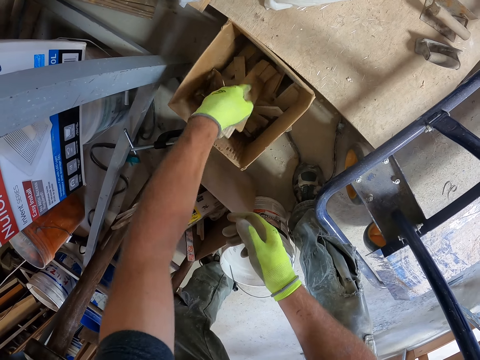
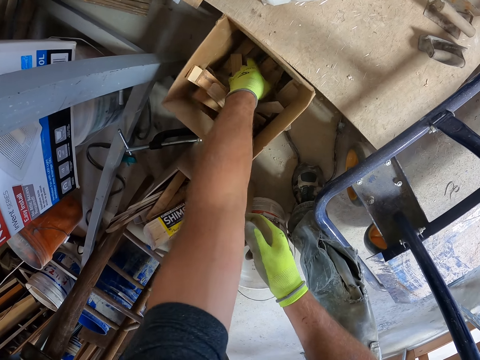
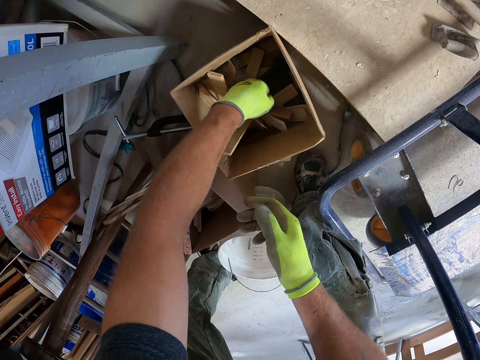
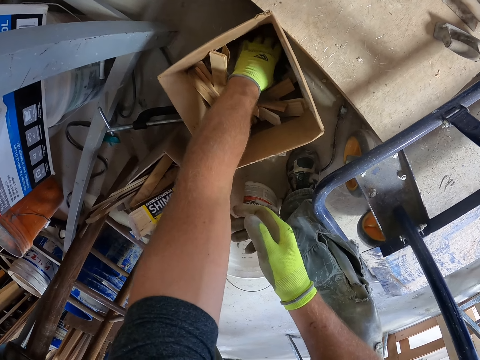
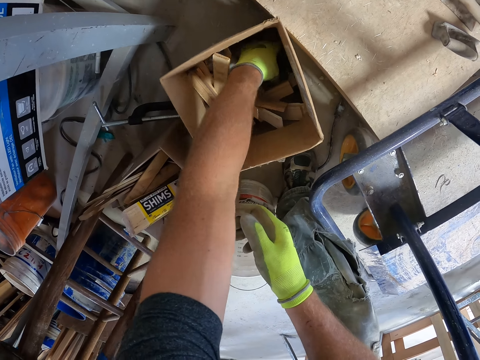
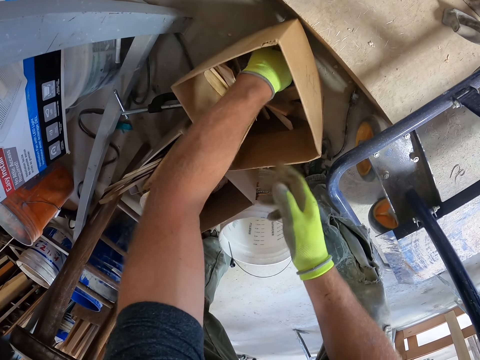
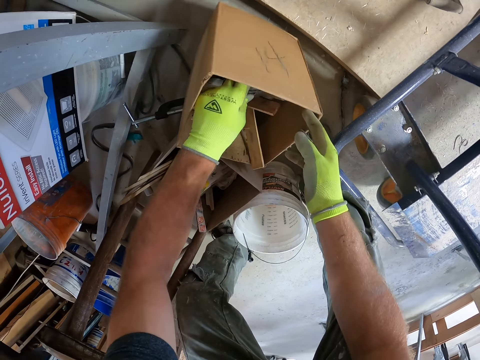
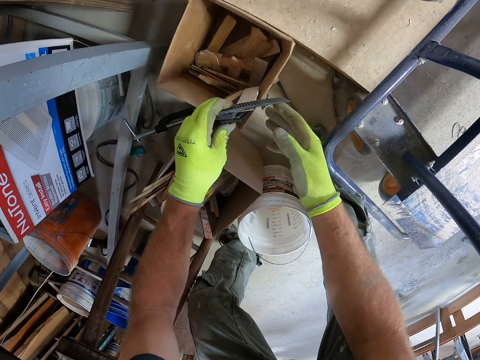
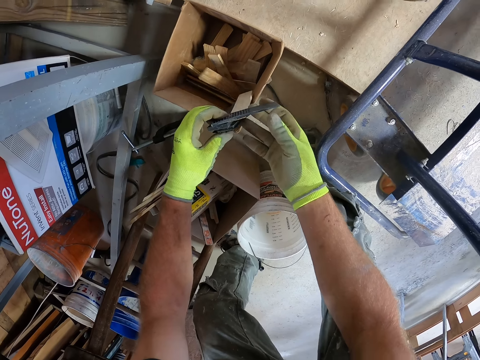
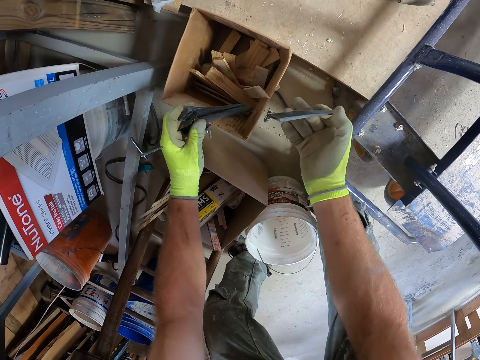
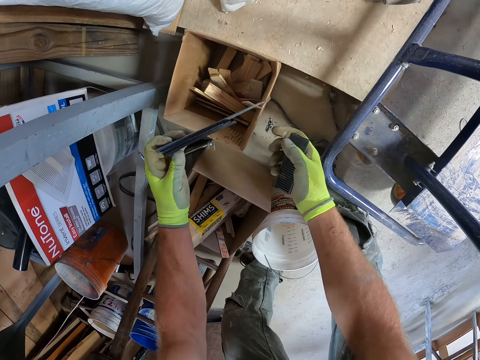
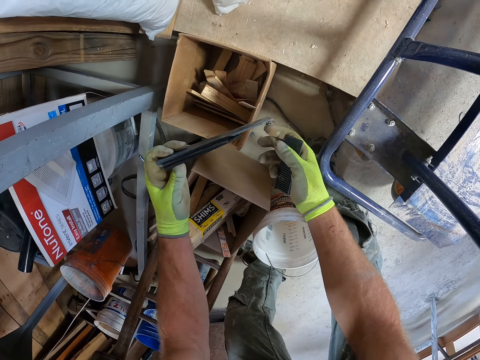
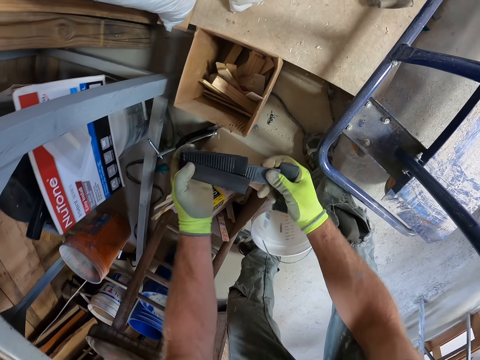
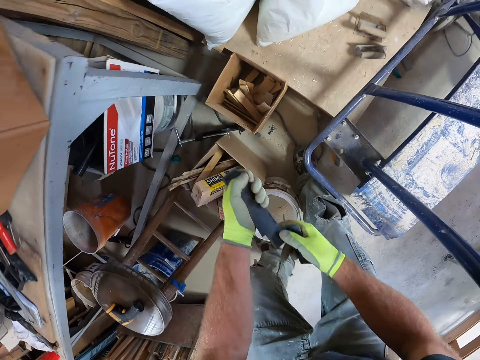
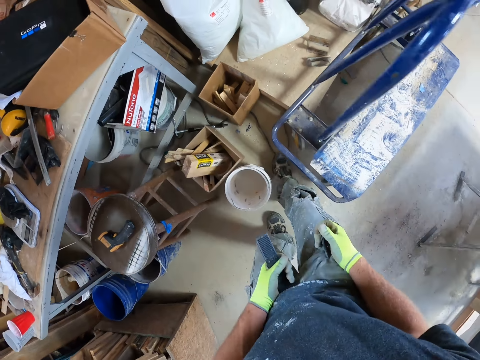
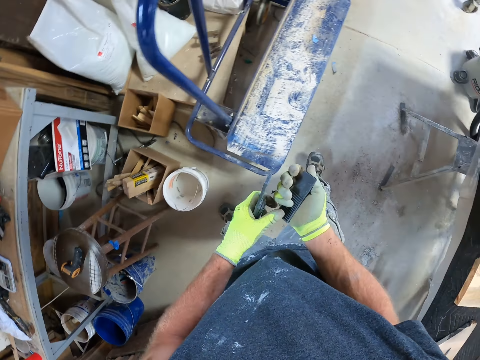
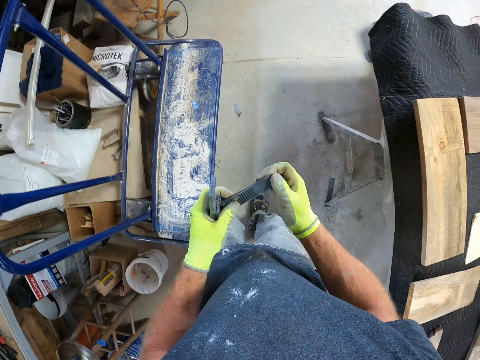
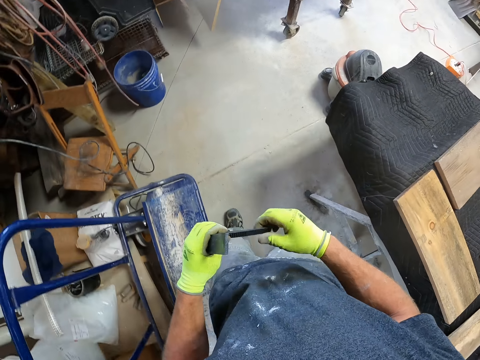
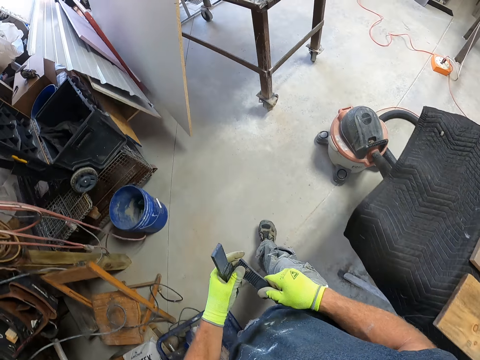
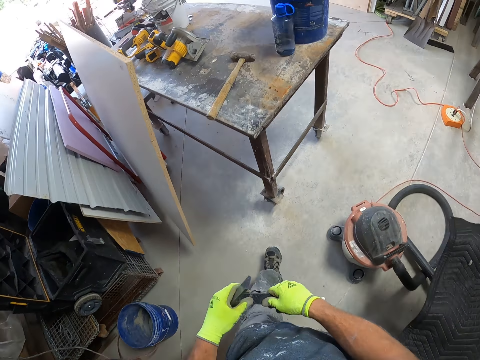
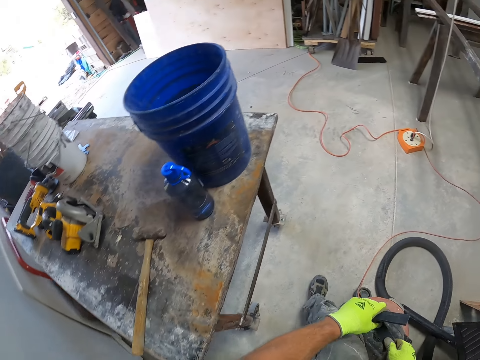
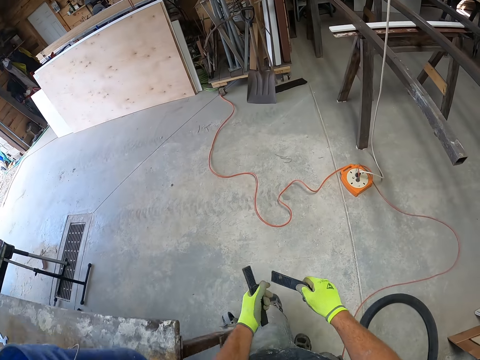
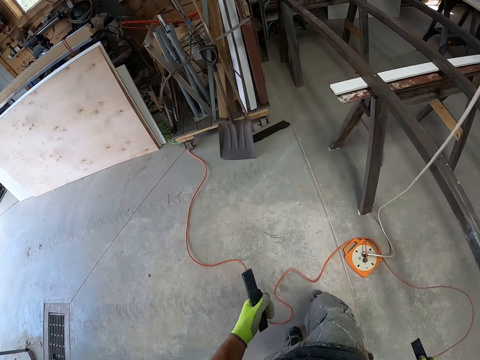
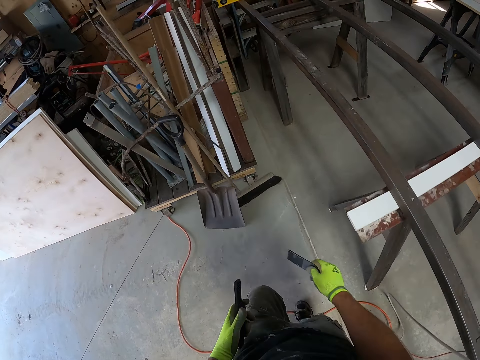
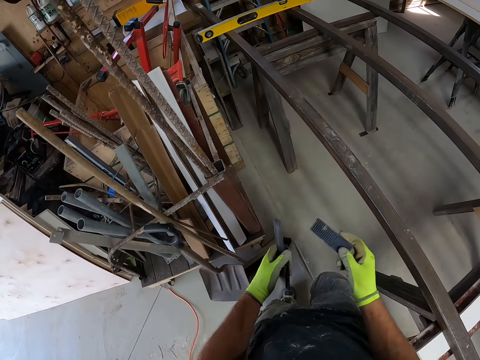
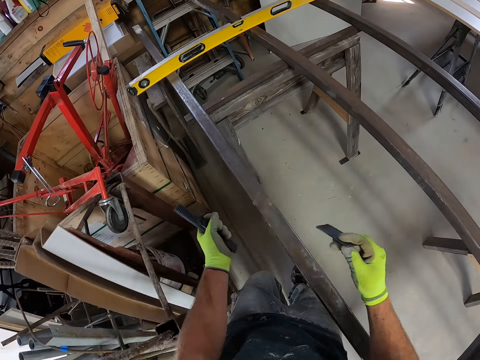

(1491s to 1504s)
The camera wearer searches something in the box. They pick a slate from the wood box. They take the wood handle. They walk in the workshop.

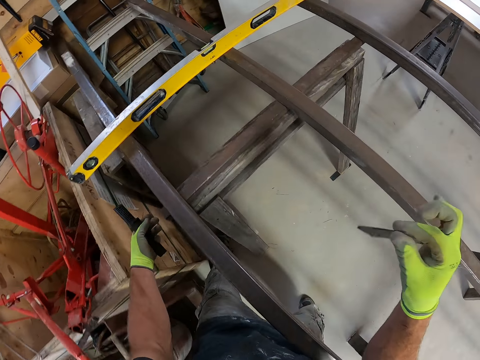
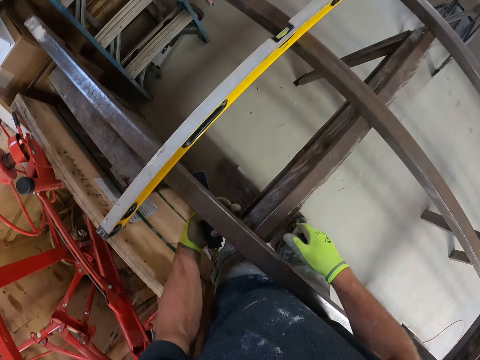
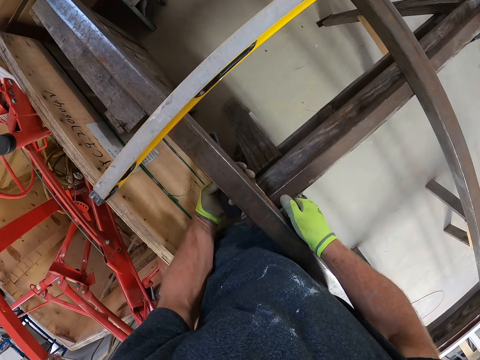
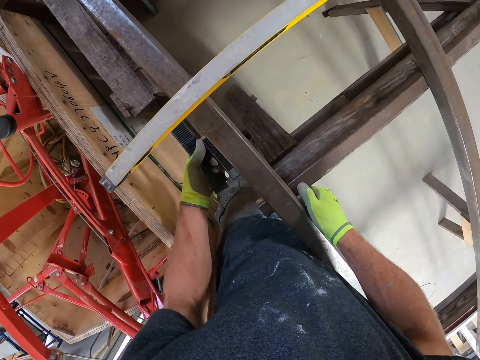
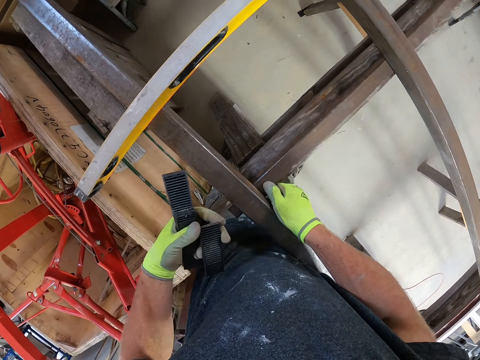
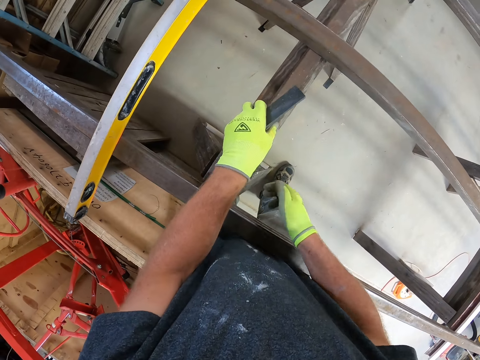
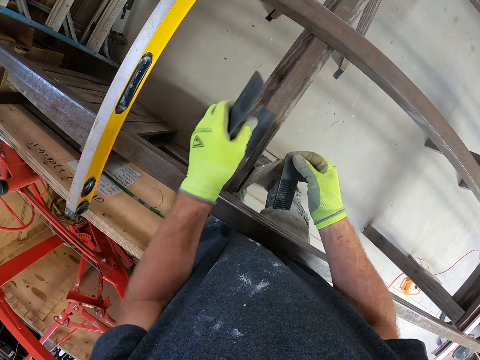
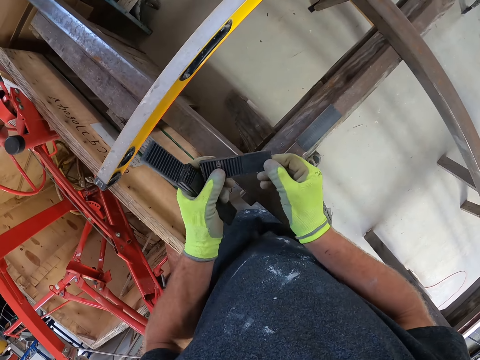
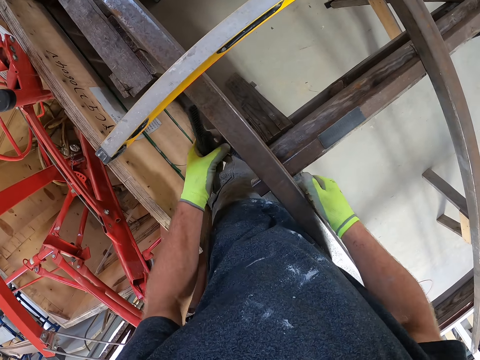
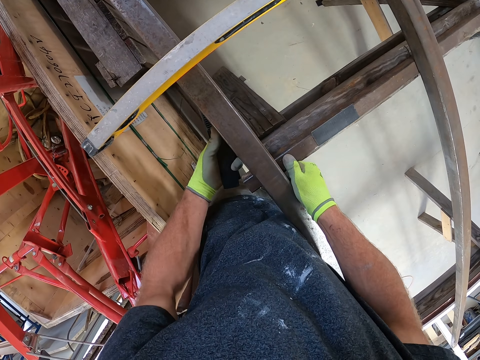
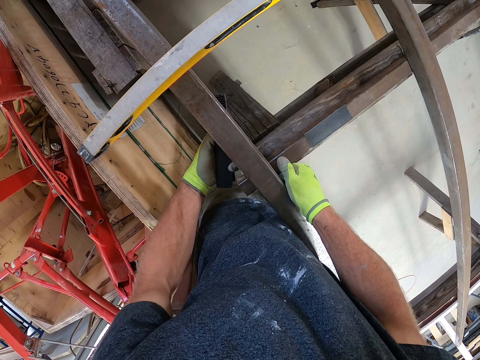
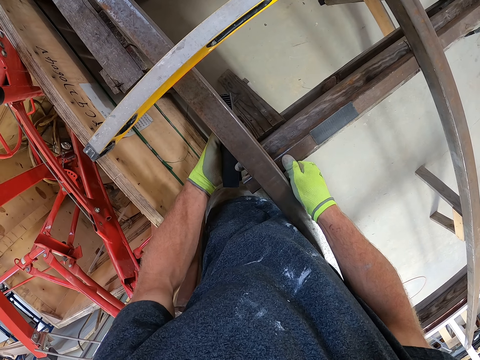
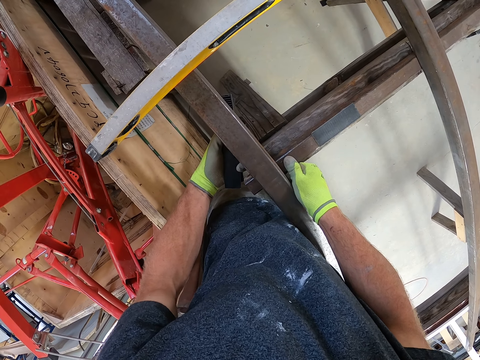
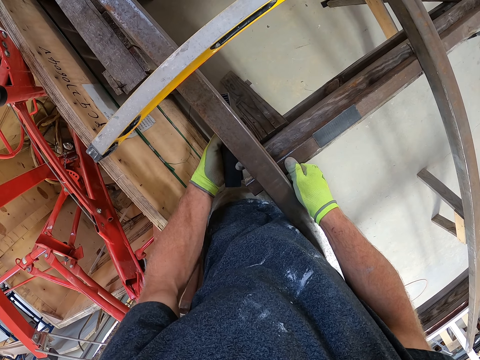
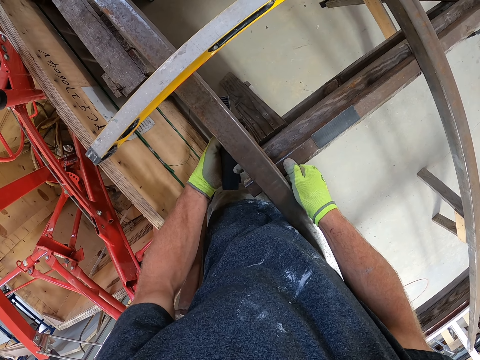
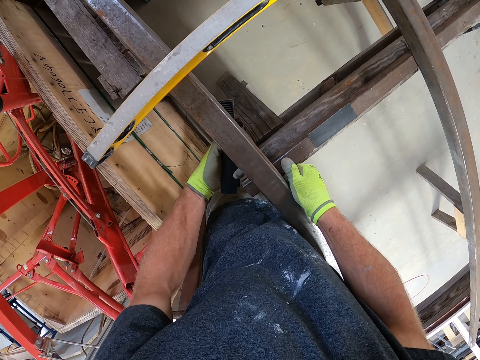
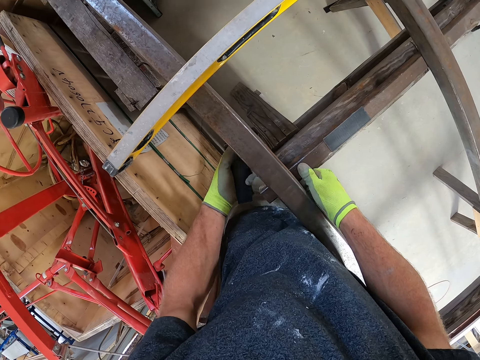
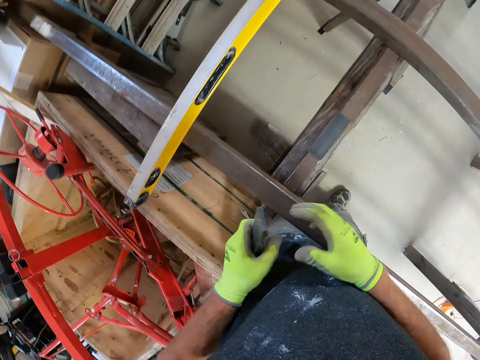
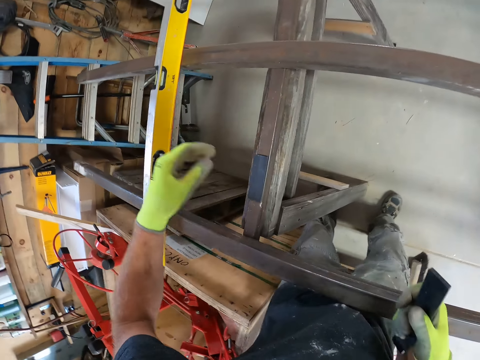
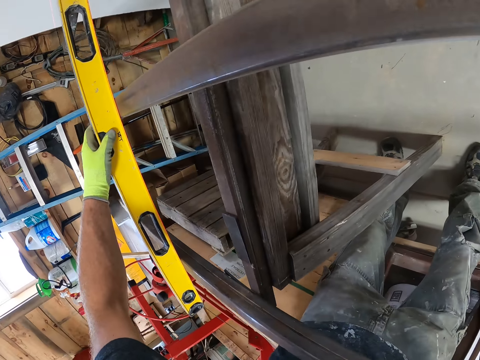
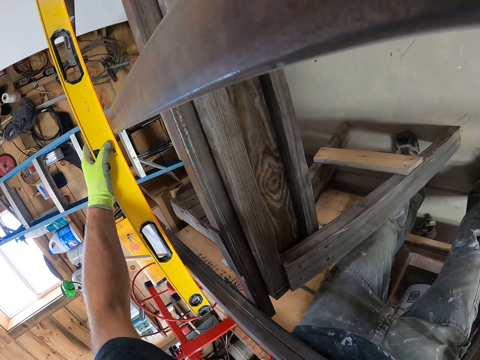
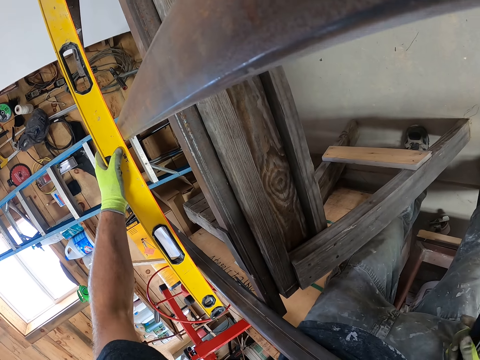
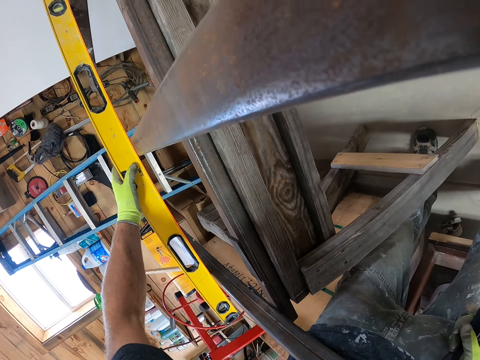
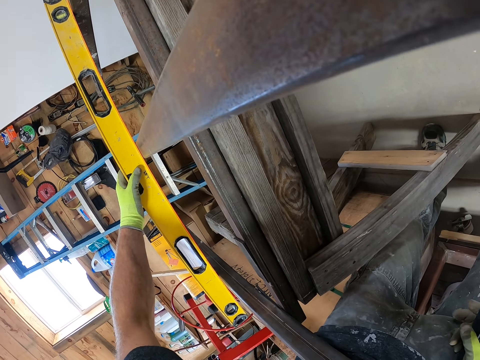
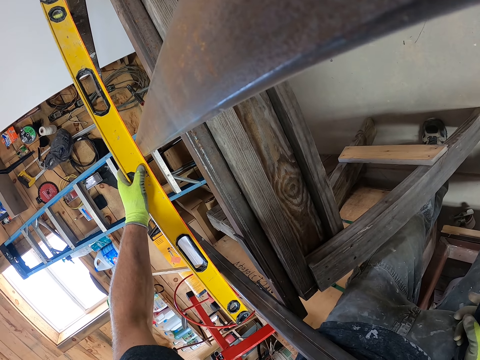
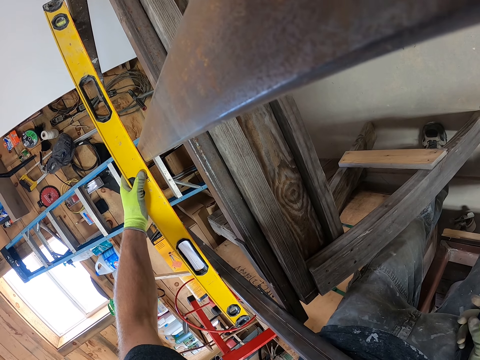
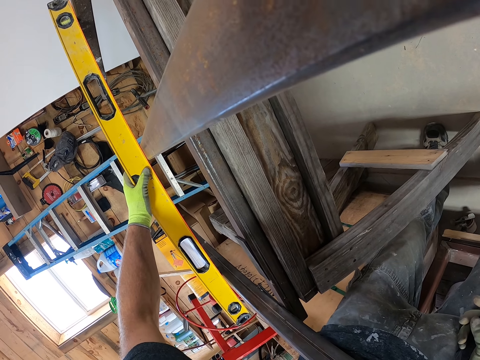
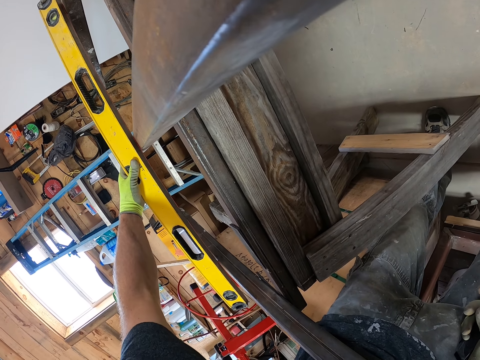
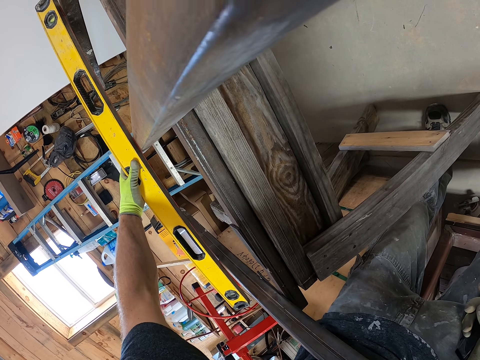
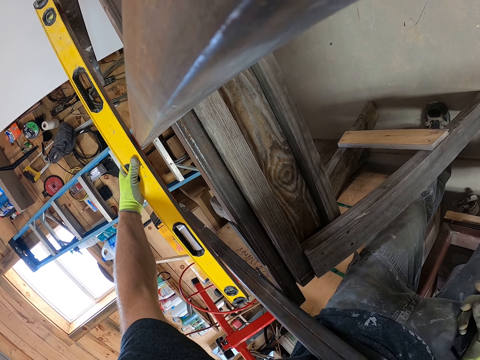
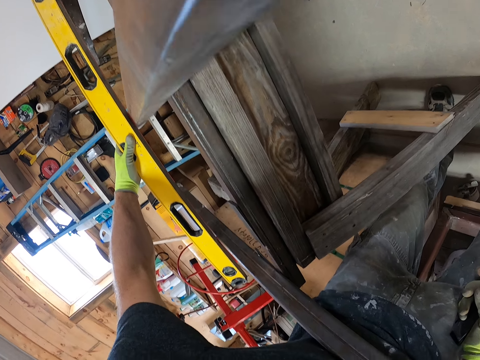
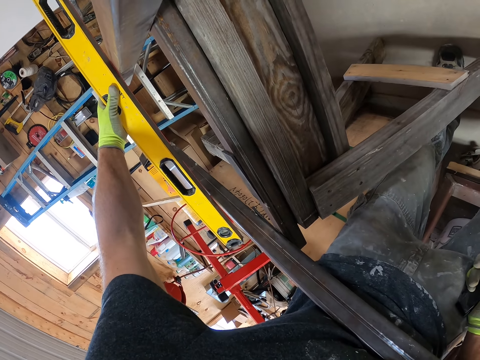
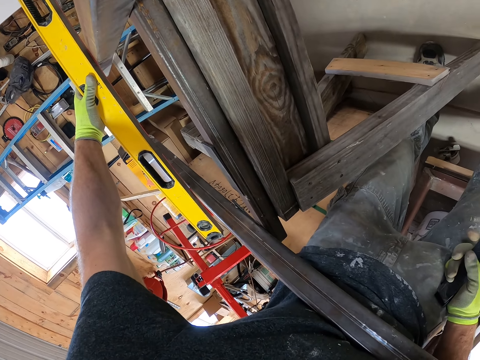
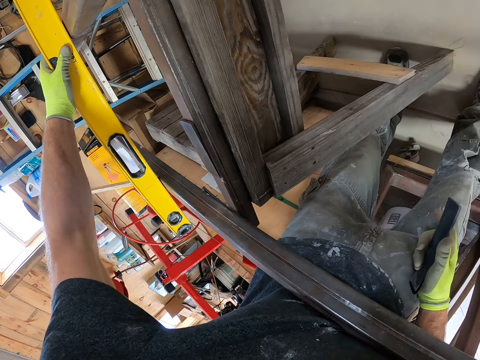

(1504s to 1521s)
The camera wearer touches the metal. They put a slate underneath the iron. They adjust the level measurement tool on the iron. They touch the spirit level.
